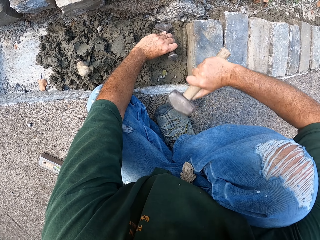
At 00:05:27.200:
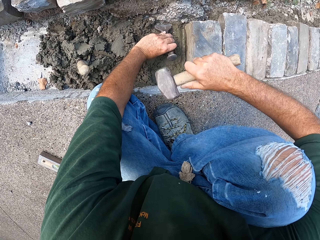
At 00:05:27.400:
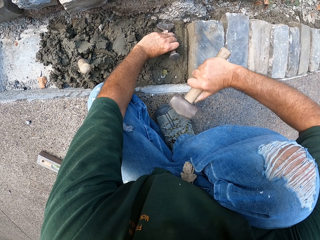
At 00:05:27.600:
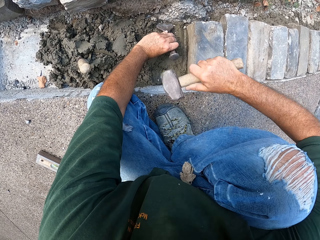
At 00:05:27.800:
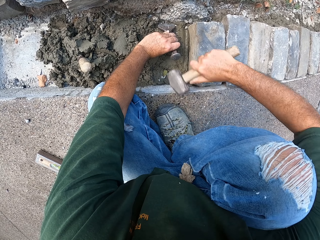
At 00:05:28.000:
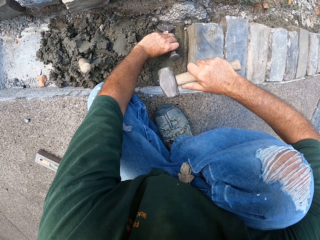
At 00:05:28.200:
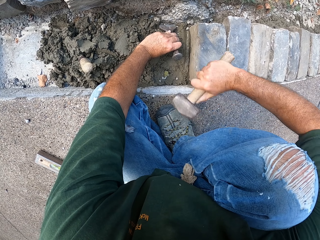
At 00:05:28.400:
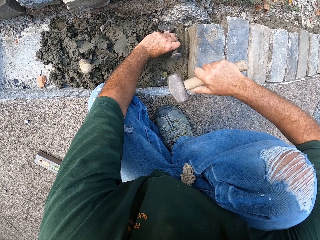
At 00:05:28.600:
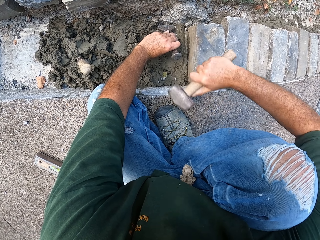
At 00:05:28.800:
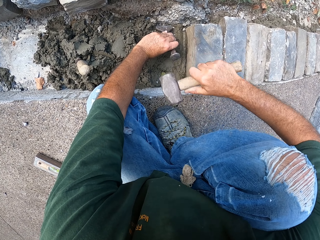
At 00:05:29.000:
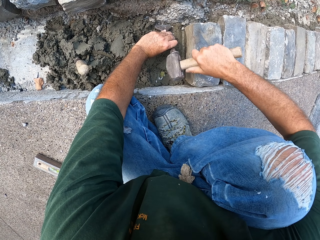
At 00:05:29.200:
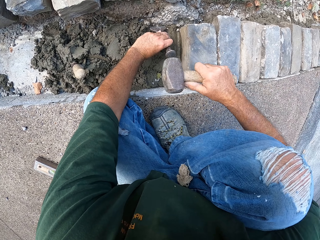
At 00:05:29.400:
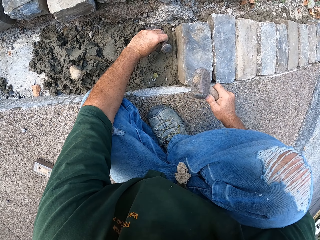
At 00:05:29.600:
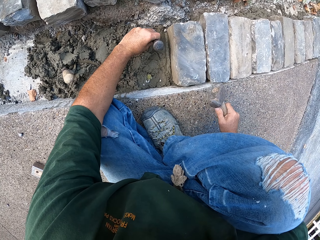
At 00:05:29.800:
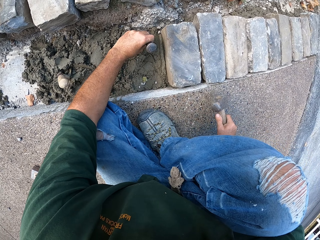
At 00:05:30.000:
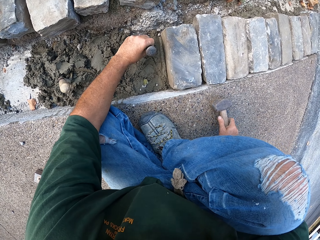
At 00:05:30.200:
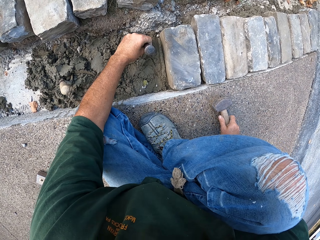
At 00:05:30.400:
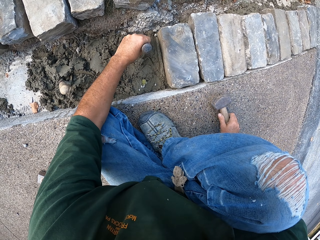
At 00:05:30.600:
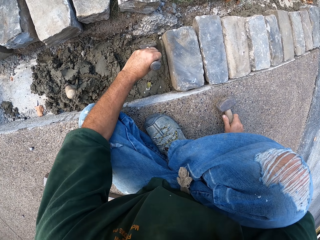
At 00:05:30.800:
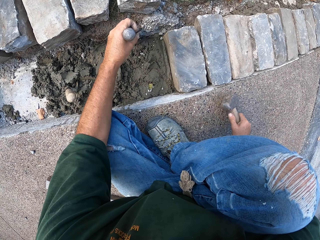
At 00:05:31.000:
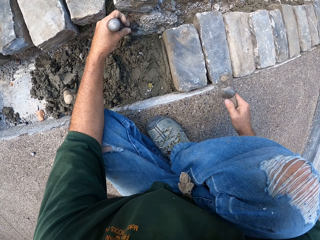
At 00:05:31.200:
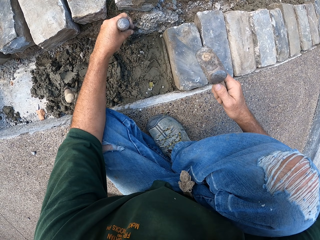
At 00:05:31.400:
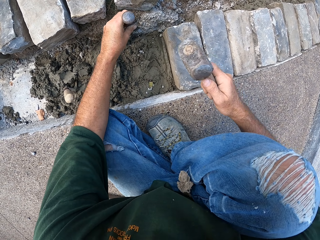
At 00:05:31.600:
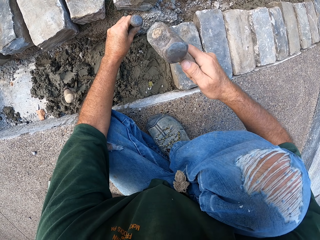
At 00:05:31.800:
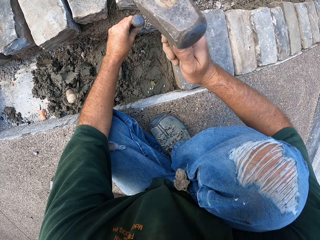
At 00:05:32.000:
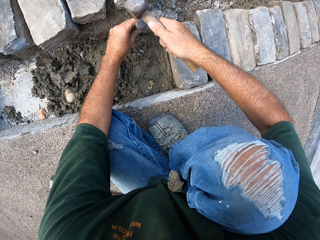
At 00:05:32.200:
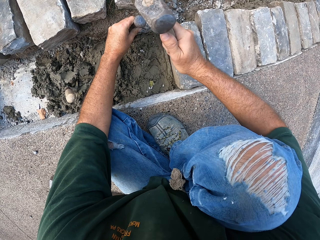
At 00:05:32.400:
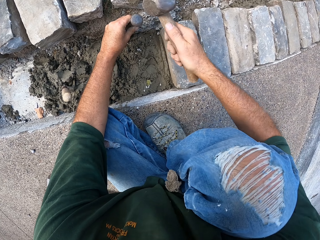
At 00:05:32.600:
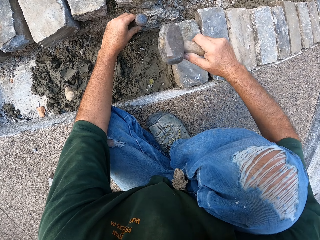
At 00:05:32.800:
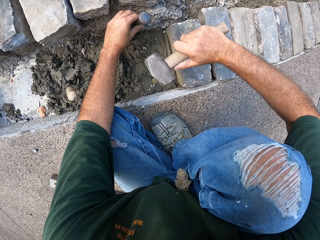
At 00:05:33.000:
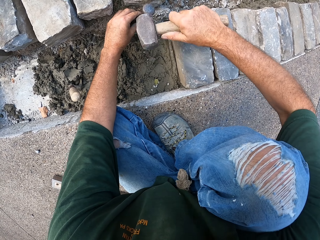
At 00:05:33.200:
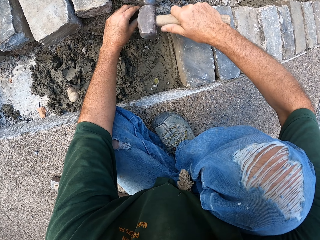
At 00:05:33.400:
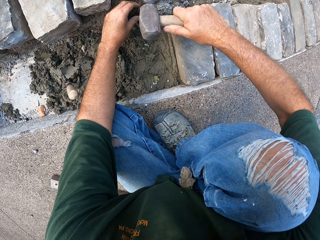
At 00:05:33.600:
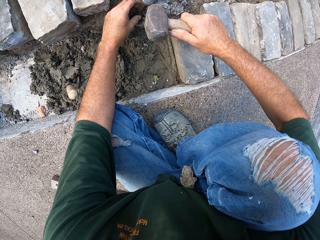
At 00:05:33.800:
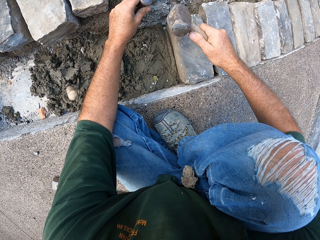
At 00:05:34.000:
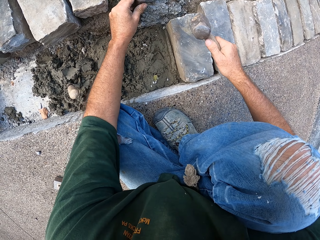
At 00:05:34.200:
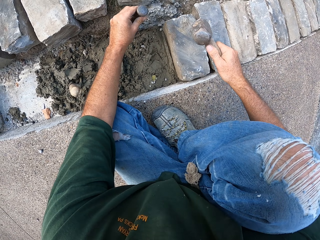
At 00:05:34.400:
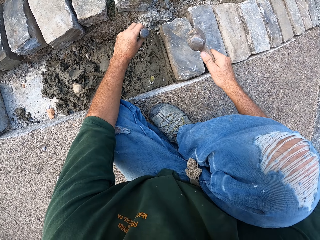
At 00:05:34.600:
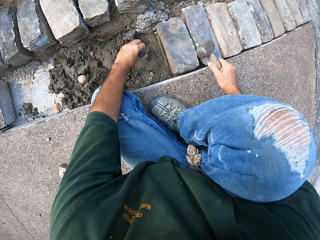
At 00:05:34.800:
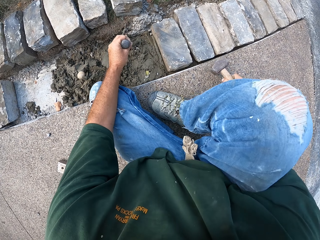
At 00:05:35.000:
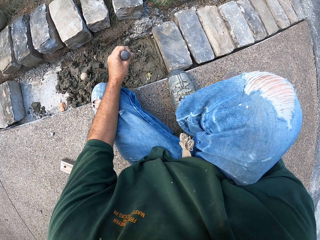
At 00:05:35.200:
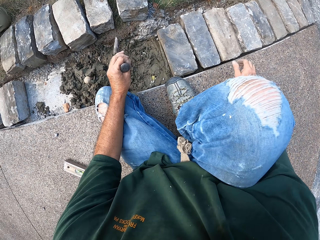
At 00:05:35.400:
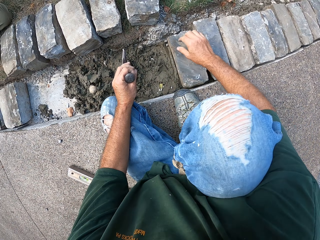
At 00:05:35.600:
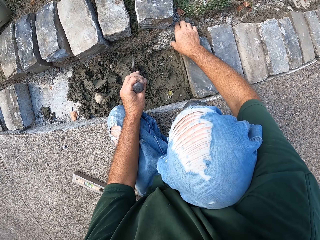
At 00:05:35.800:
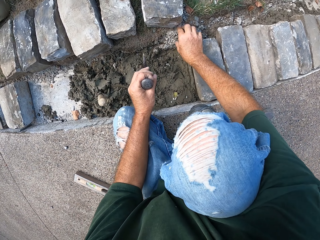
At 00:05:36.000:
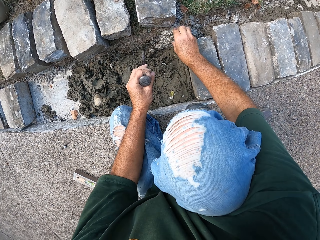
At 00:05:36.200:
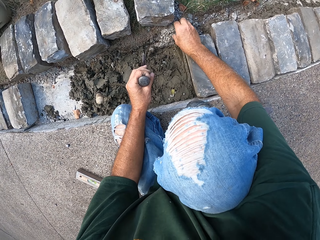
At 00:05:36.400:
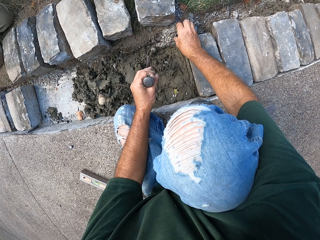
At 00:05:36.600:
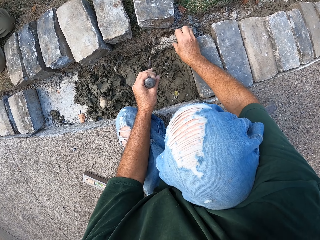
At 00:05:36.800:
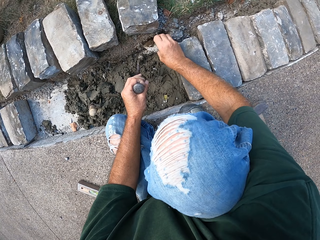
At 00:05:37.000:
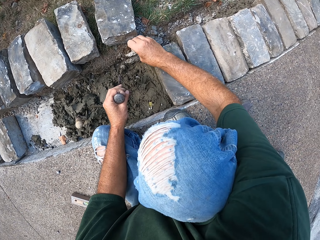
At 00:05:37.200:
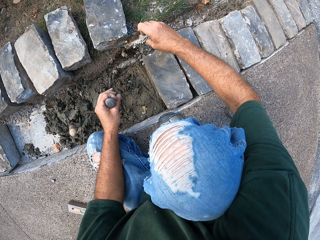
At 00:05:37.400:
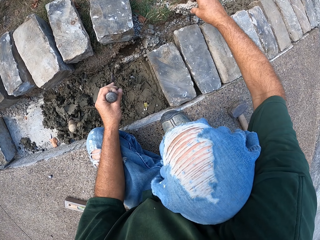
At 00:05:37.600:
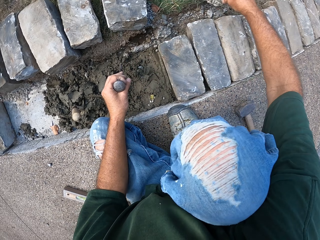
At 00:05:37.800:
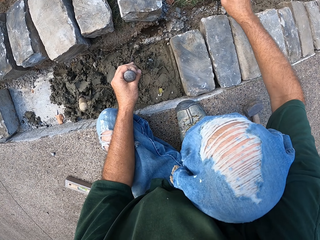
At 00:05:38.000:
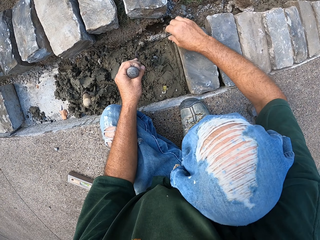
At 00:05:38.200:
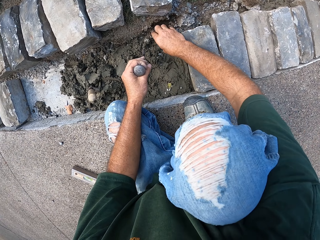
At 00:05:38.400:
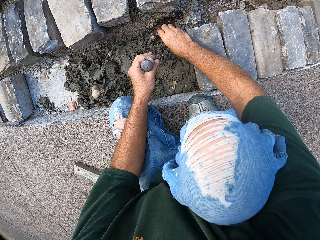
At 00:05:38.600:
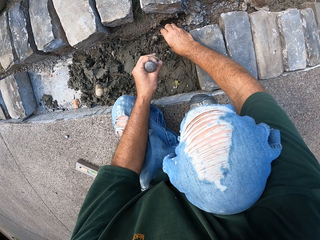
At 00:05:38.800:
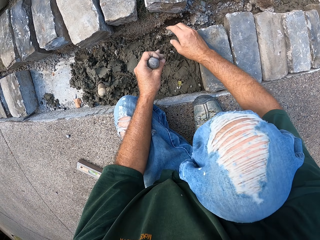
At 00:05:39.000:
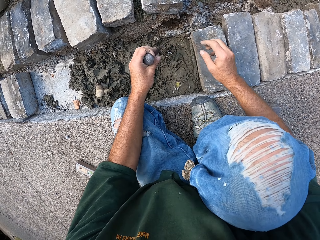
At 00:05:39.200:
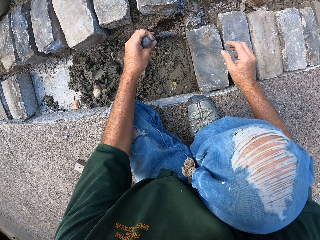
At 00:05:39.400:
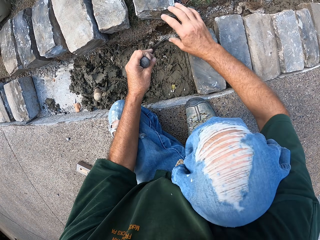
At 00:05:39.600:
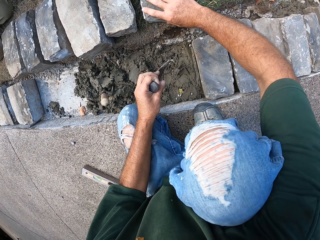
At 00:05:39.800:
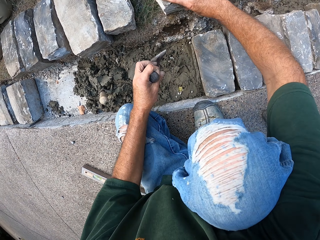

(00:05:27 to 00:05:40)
The camera wearer puts the hammer down. They remove hard soil. They put the stone aside. They put the hard soil down.

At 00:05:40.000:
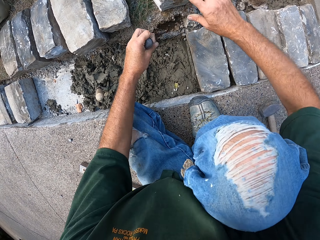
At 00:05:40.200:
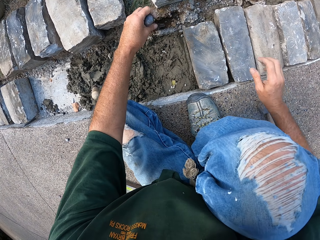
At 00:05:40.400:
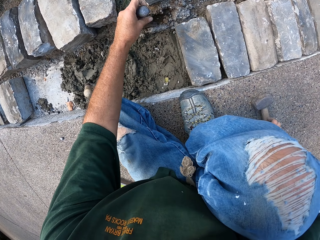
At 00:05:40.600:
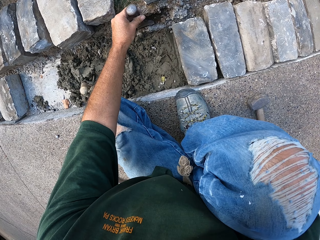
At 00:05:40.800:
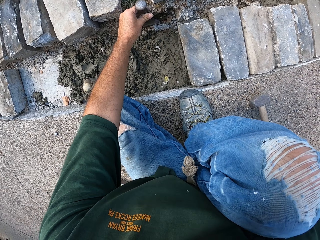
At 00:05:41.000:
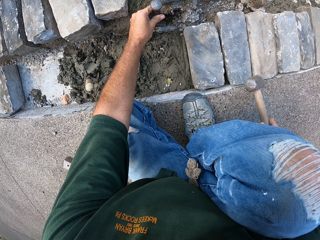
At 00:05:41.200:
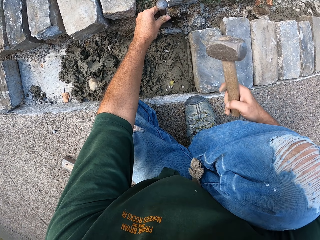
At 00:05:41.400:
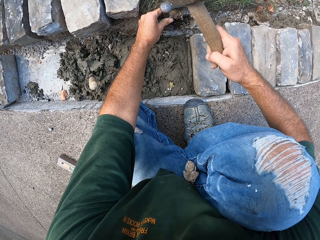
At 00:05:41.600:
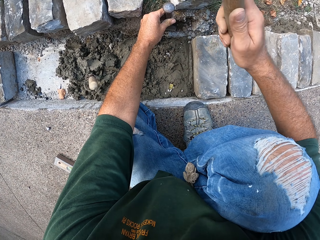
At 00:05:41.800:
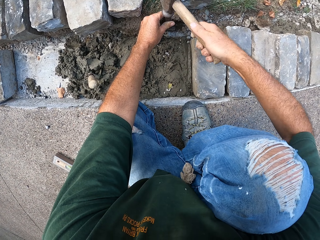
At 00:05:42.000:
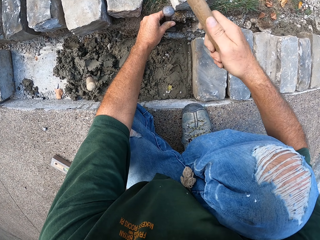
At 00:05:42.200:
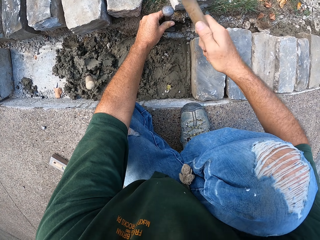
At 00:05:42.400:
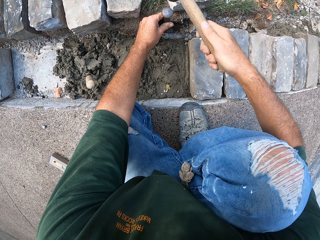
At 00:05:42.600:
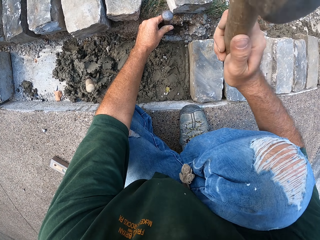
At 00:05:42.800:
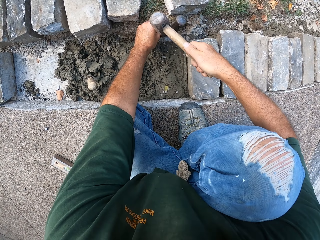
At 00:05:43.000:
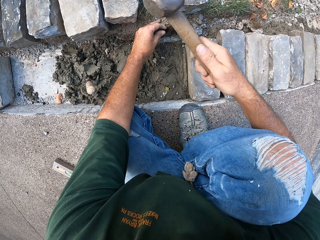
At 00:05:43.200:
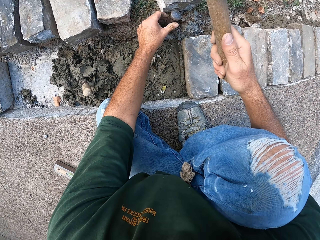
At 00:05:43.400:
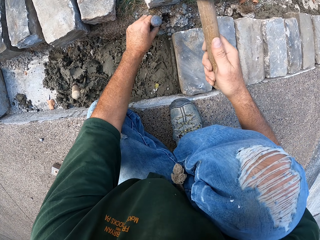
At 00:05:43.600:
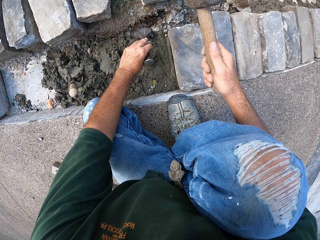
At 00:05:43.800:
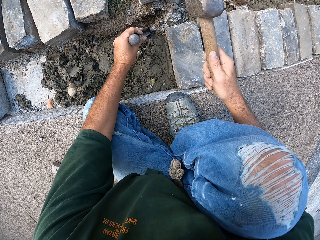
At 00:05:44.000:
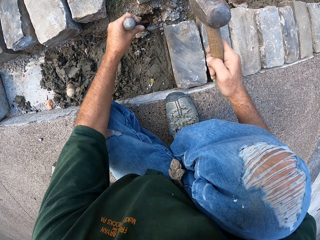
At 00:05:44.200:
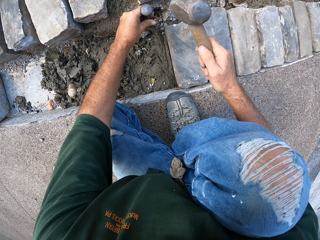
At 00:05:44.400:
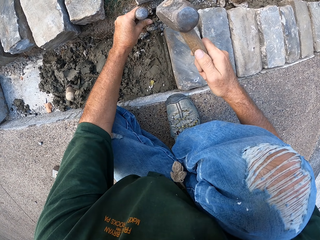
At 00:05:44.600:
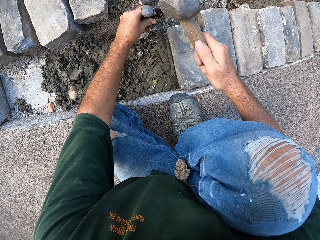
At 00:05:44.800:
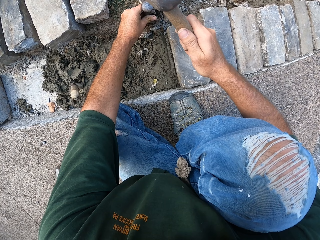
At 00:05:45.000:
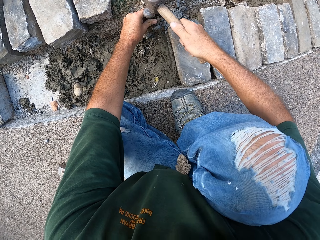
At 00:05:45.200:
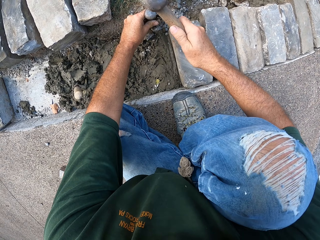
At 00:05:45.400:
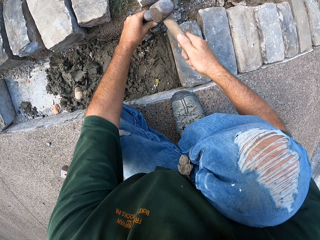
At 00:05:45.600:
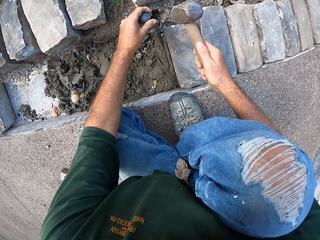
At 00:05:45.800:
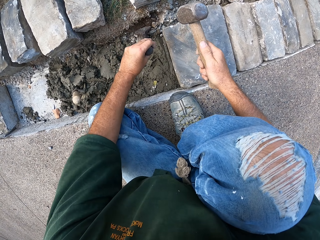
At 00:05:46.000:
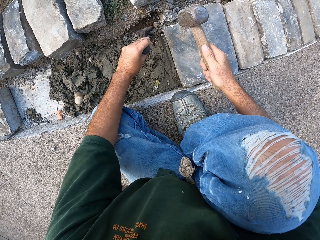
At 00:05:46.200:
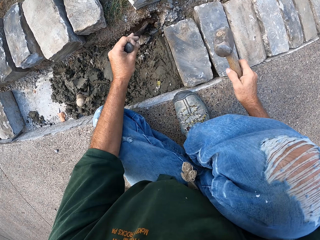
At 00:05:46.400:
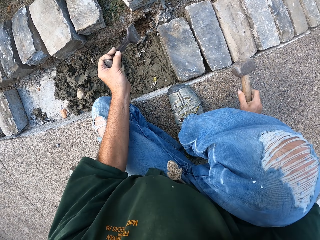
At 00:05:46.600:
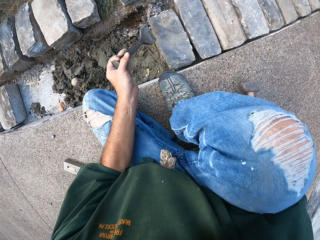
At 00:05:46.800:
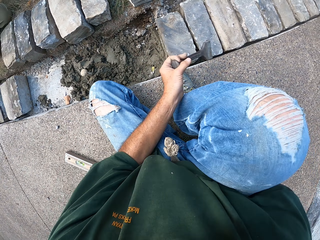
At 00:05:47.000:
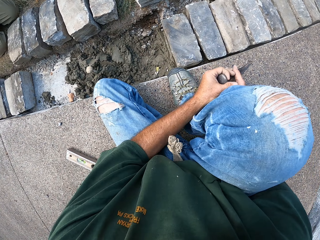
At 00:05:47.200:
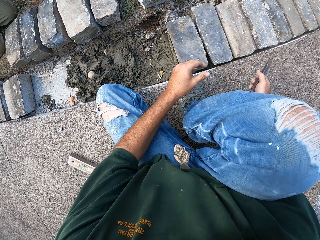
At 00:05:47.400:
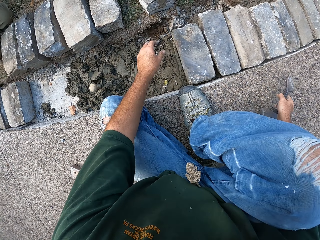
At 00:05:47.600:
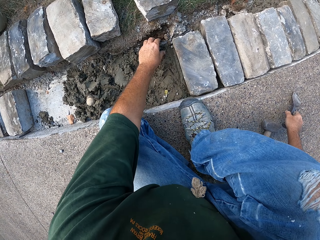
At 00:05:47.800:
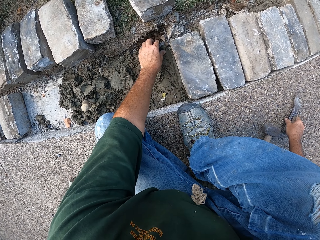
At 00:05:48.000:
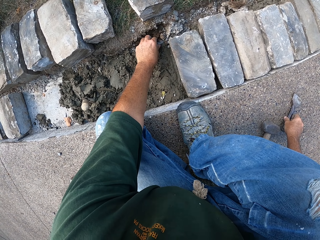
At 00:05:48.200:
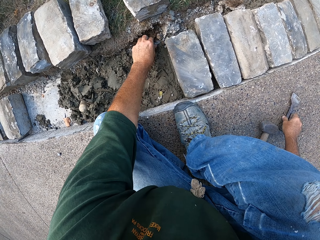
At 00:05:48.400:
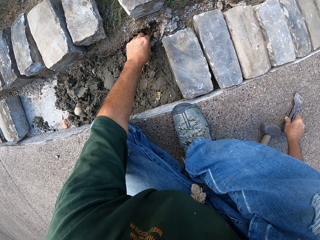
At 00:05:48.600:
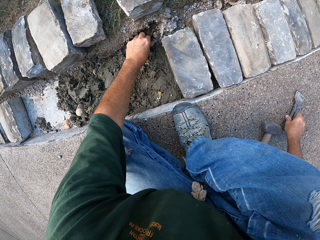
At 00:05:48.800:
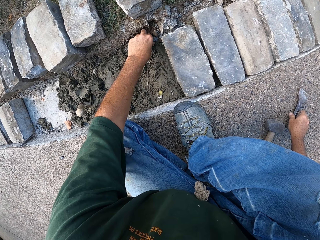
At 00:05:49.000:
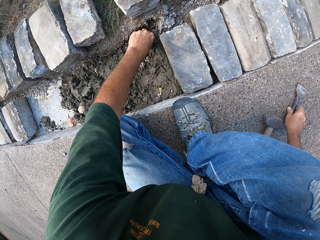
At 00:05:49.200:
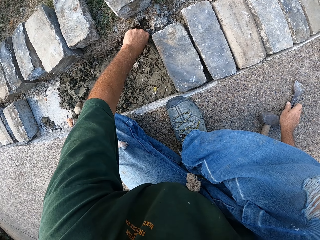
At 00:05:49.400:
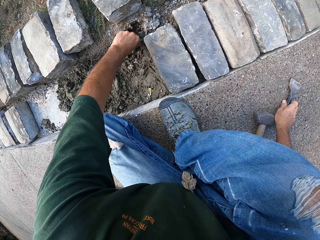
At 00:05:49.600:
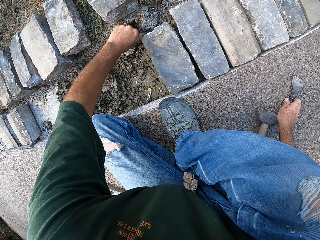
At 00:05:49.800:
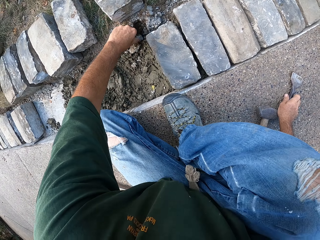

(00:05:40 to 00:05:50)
The camera wearer adjusts the stone. They pick up a hammer. They expand the furrow with a chisel. They hit the chisel by the hammer. They put the hammer down. They put the chisel down. They remove small stones with hand.
